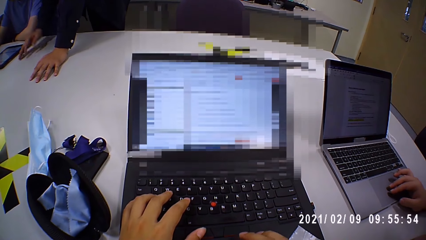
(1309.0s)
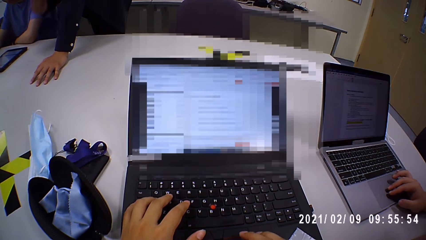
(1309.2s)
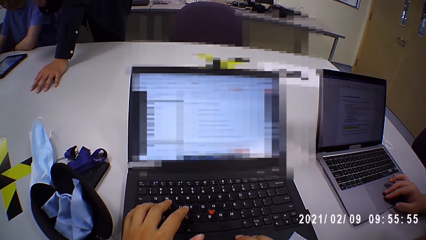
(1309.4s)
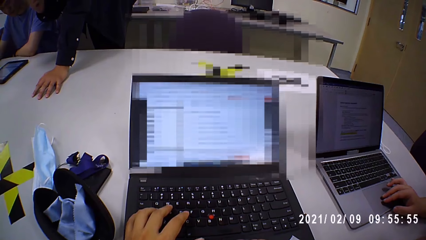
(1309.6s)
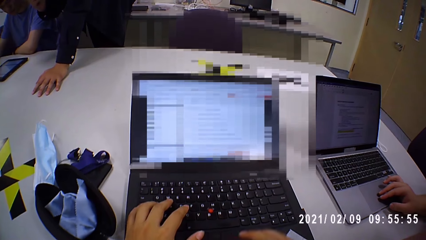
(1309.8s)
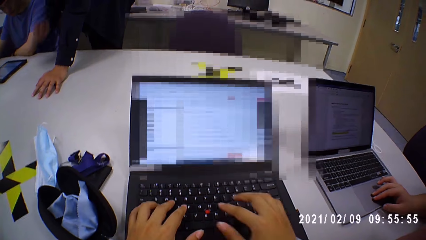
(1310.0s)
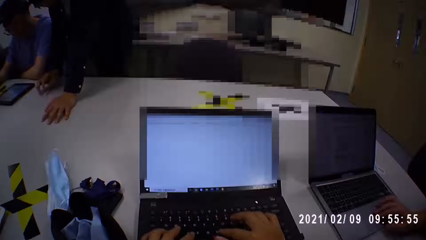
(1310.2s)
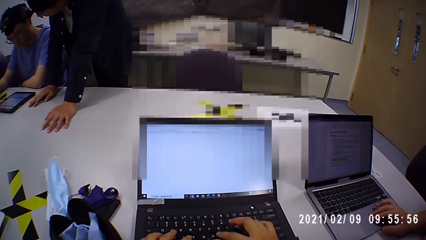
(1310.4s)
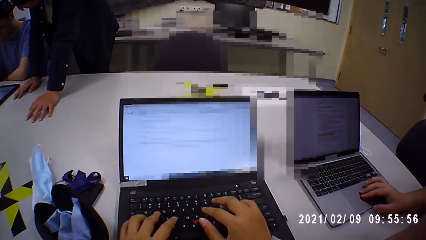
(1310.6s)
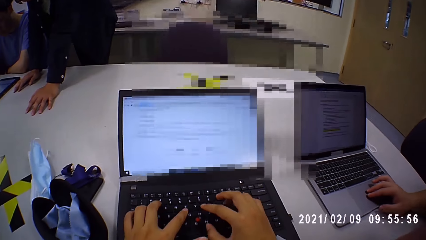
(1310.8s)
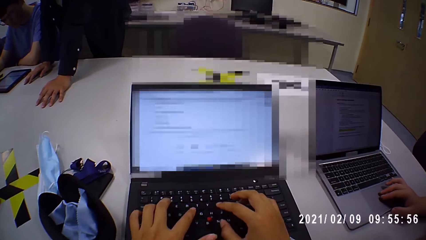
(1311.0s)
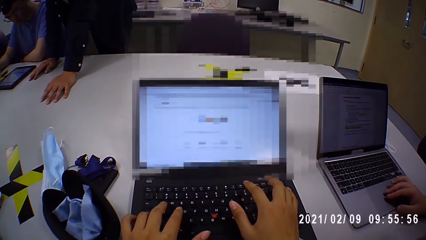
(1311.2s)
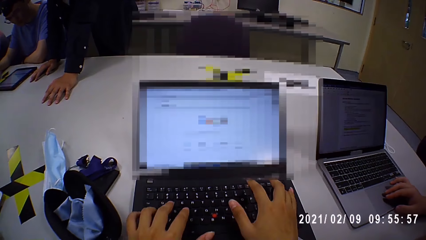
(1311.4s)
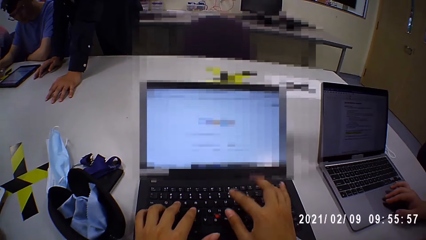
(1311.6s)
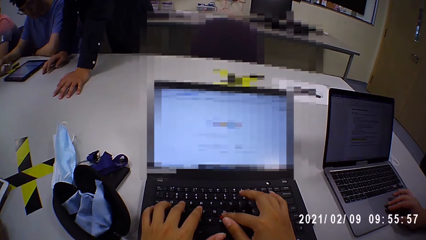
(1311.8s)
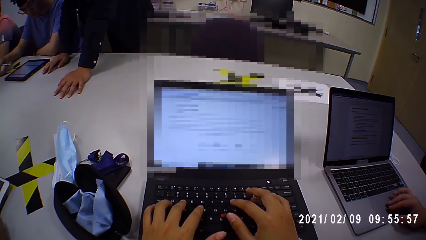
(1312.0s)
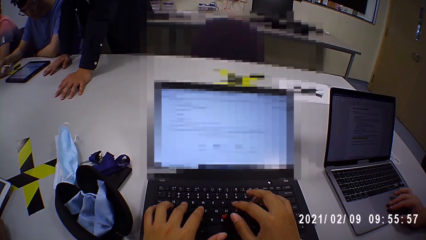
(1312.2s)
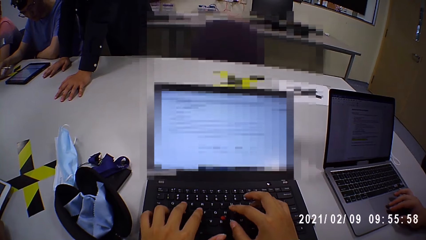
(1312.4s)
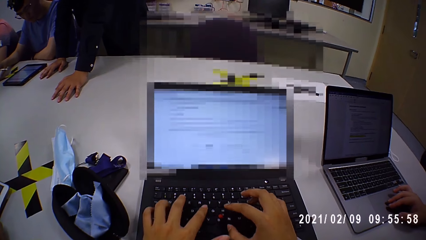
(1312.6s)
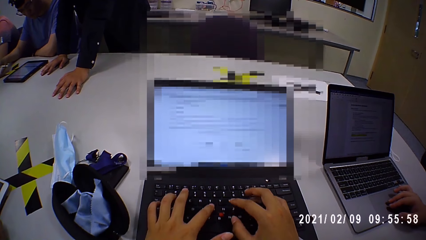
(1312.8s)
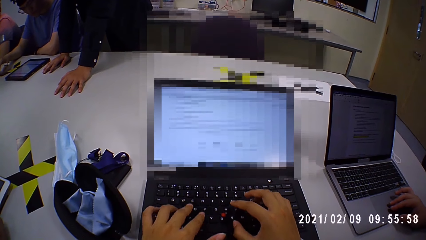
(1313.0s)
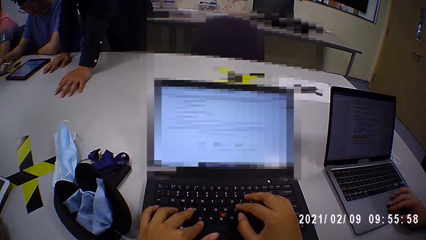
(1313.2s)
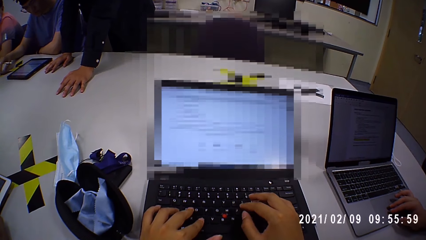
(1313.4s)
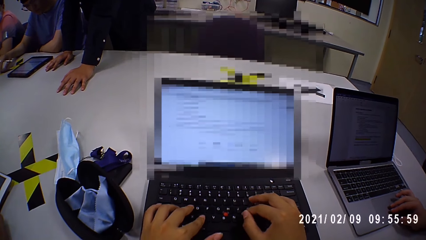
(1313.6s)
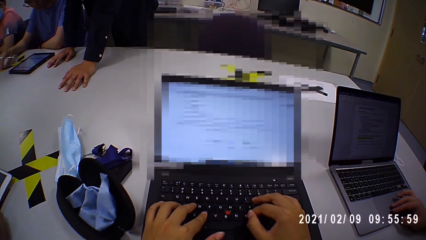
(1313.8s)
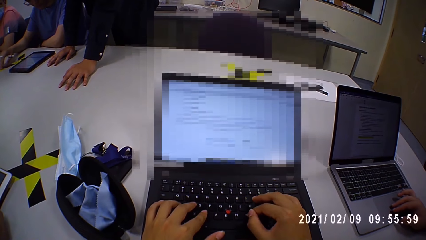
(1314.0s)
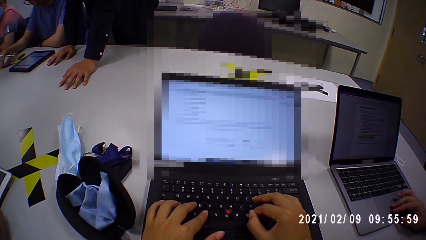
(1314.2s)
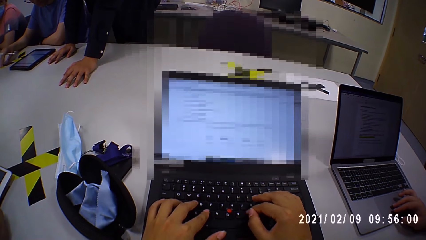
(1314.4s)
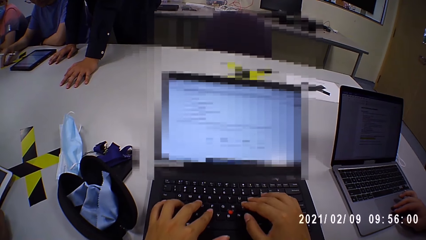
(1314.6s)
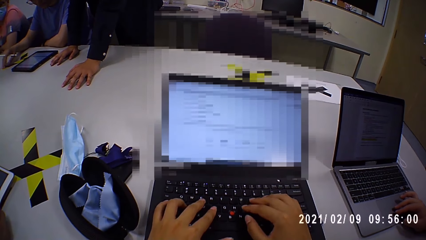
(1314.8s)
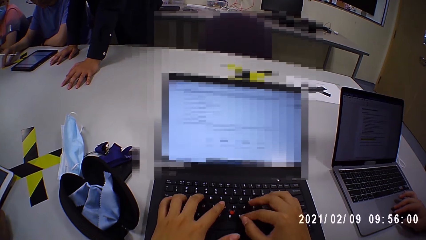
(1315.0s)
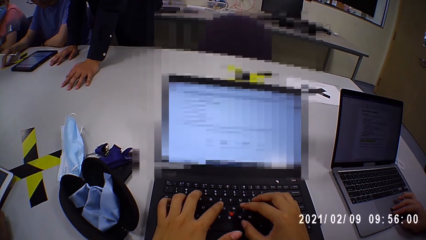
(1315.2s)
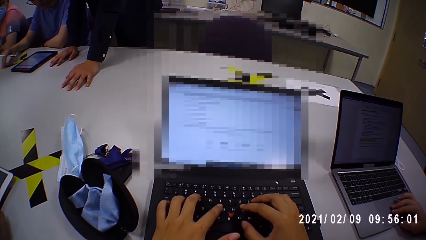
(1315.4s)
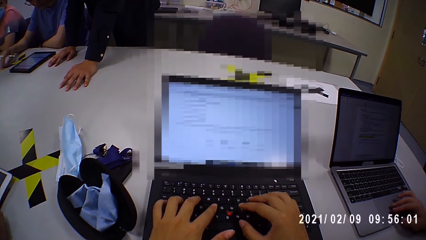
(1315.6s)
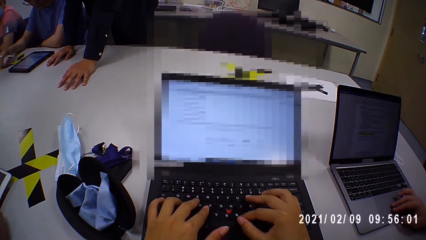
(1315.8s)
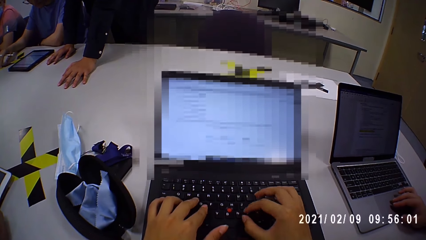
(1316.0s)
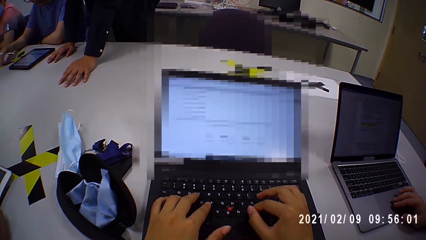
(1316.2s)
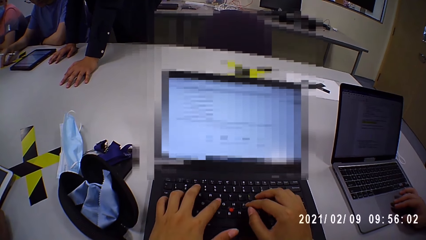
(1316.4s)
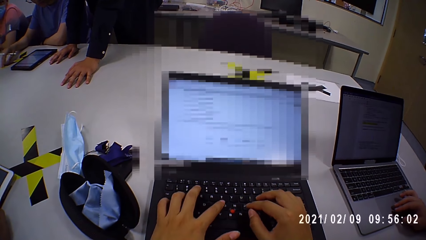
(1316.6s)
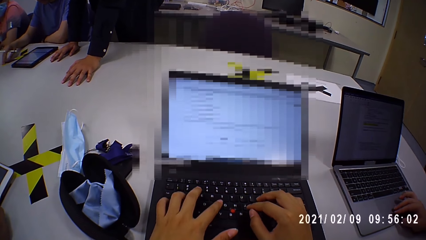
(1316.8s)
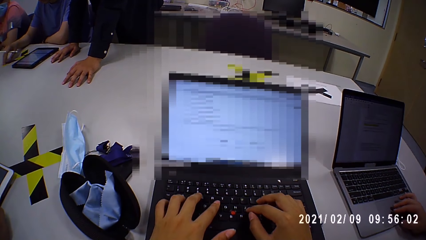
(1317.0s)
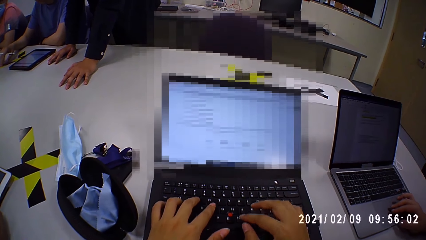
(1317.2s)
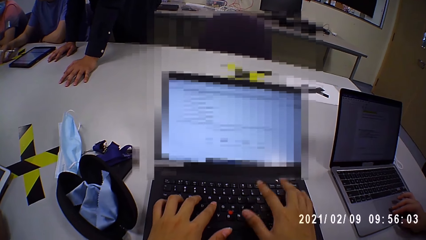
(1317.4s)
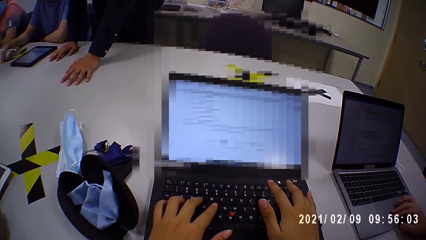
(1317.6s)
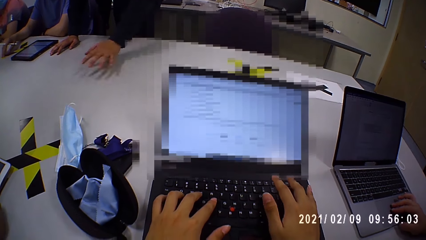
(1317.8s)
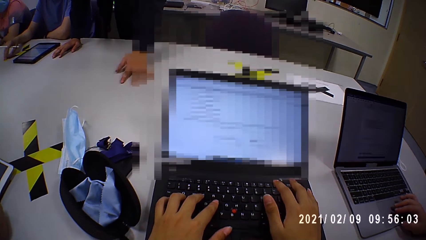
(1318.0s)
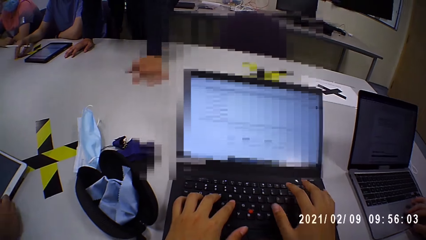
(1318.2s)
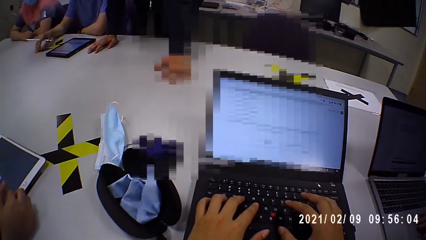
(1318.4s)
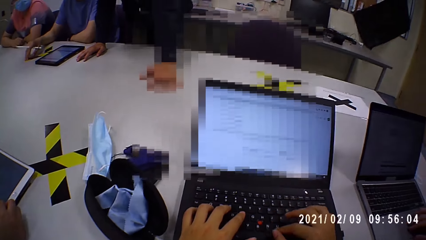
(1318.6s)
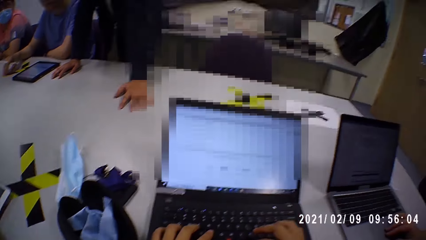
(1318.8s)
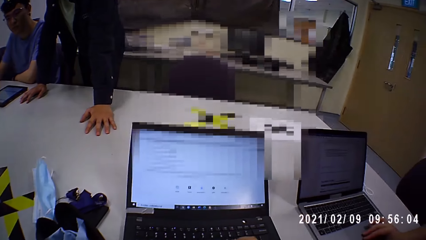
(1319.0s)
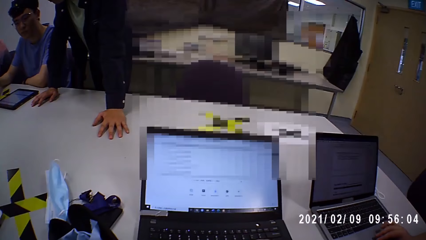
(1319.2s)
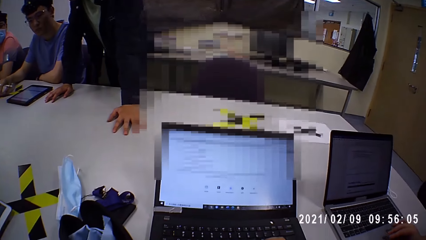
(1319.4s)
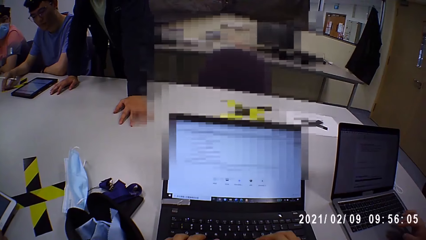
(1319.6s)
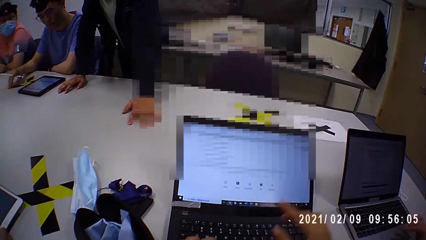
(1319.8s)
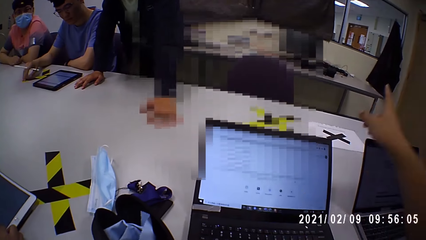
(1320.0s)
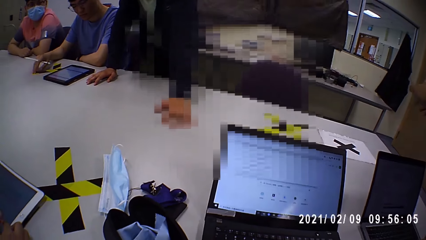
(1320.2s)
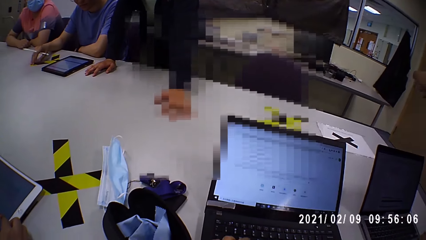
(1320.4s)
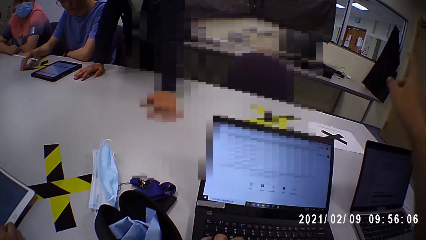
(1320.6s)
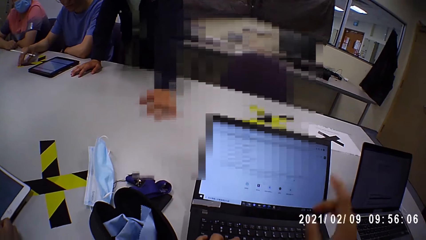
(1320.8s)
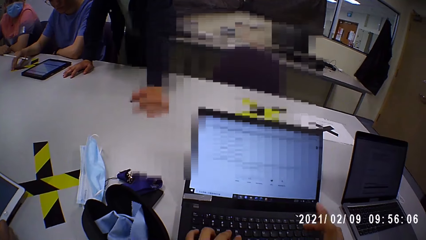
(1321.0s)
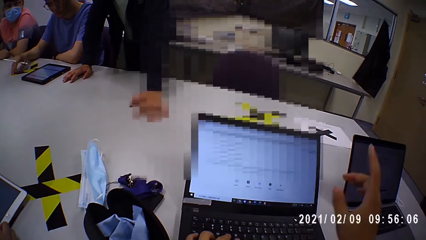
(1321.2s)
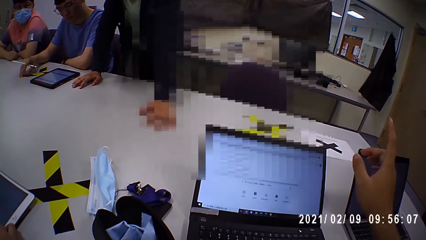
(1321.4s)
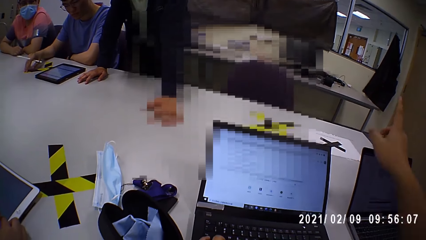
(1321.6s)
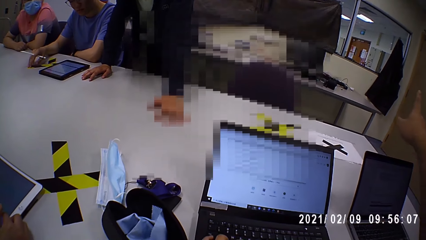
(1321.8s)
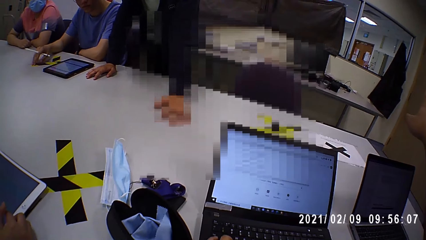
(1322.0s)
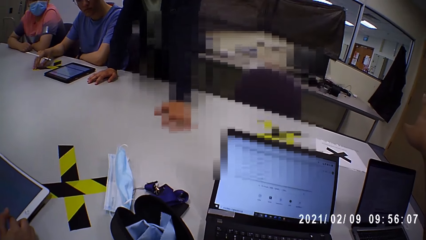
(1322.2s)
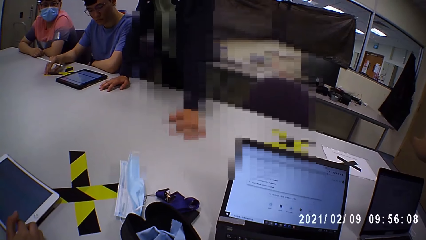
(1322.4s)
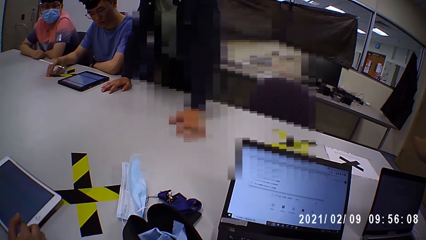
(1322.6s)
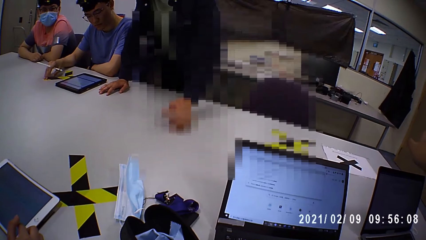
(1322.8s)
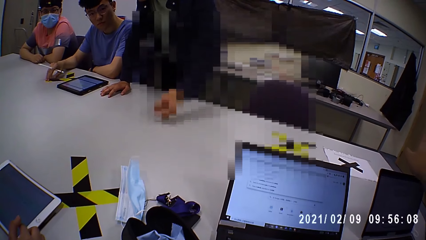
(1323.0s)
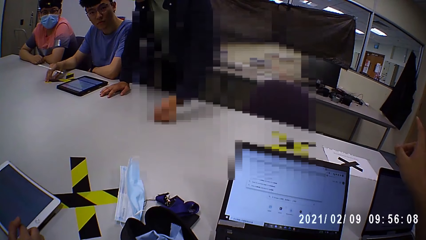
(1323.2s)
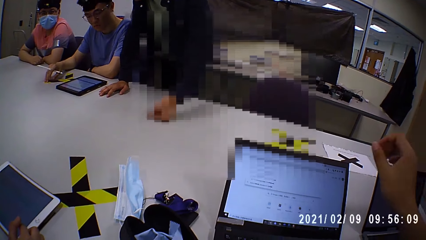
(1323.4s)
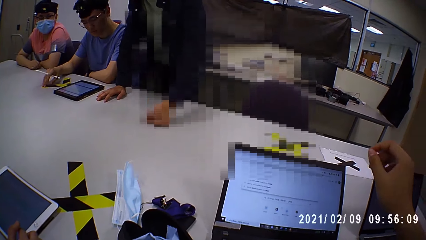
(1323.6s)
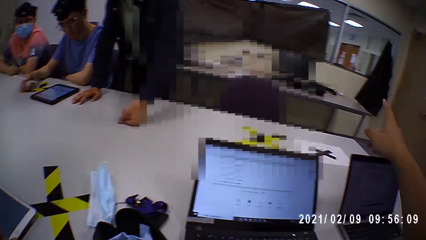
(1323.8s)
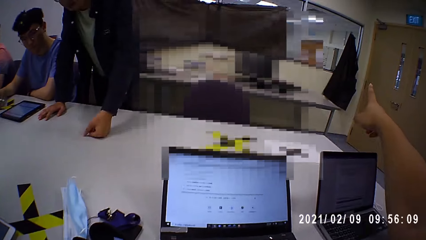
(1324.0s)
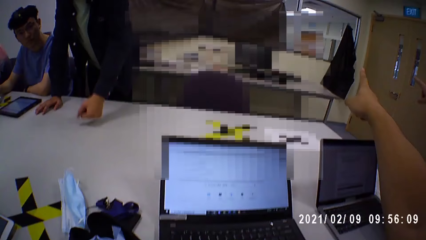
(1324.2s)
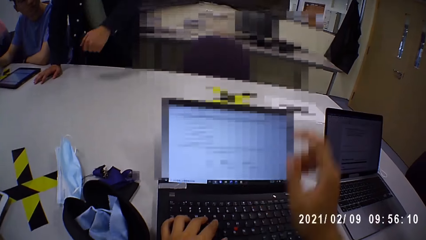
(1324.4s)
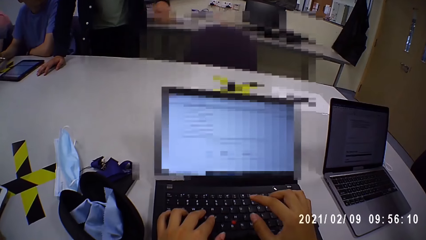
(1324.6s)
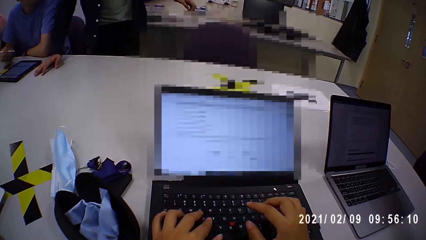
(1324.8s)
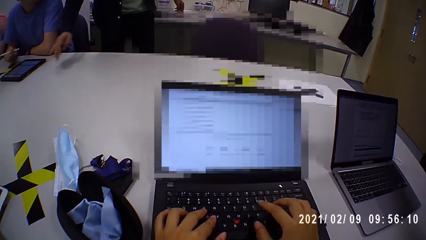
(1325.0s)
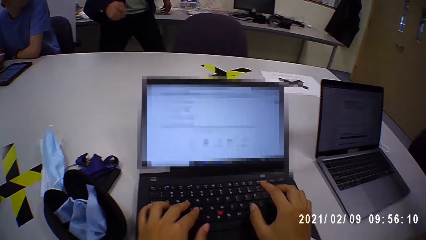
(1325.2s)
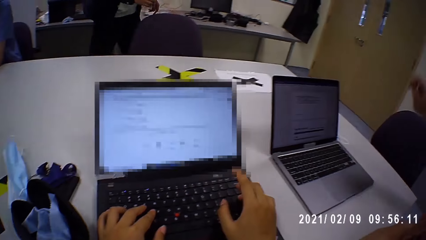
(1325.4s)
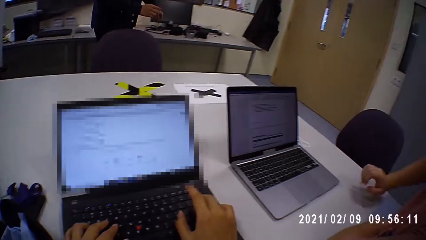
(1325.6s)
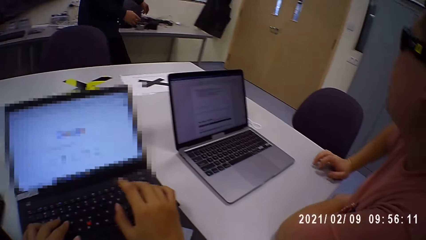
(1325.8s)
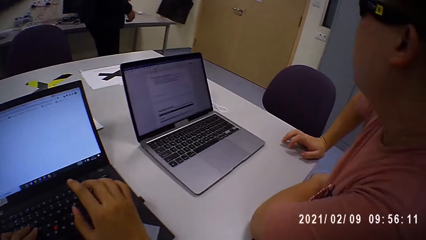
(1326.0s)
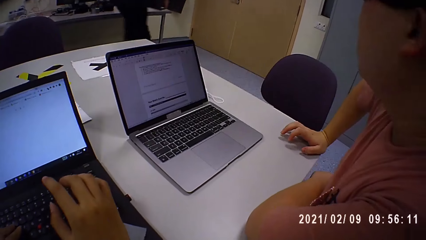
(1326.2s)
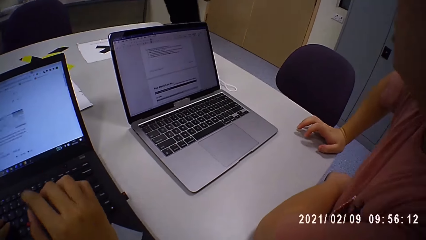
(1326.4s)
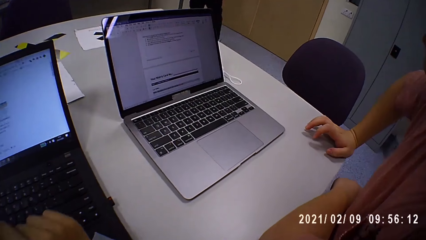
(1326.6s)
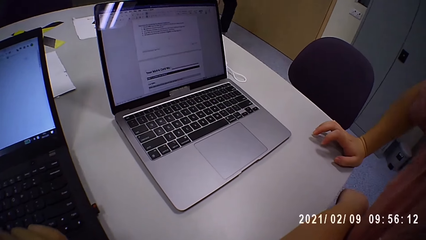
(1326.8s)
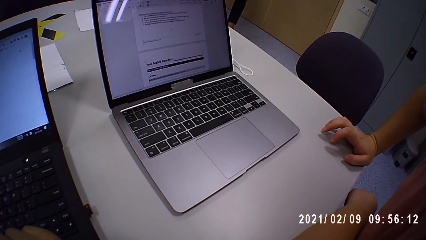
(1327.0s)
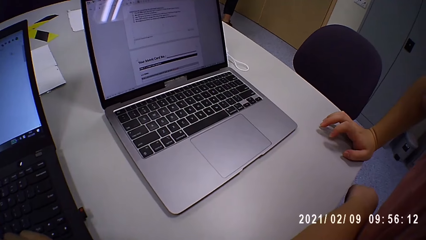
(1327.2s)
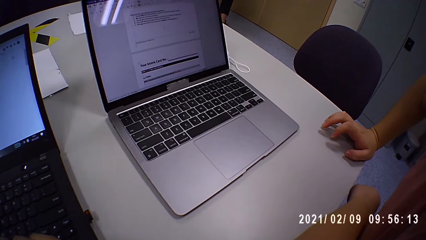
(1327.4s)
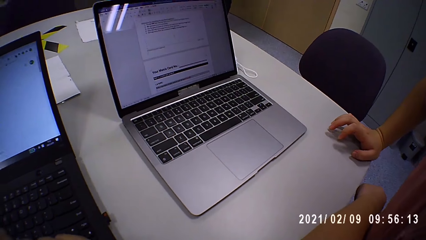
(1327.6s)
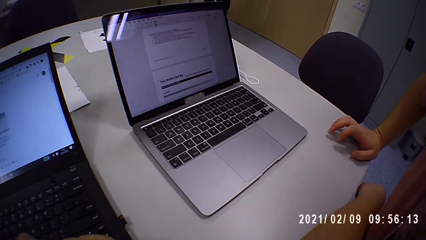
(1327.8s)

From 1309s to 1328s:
The person leans slightly on the table. The camera wearer shows her colleague to close the window. They raise a hand. They browse the laptop. The person walks towards the door.
